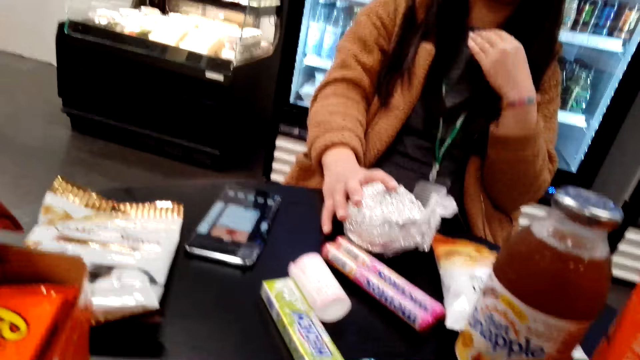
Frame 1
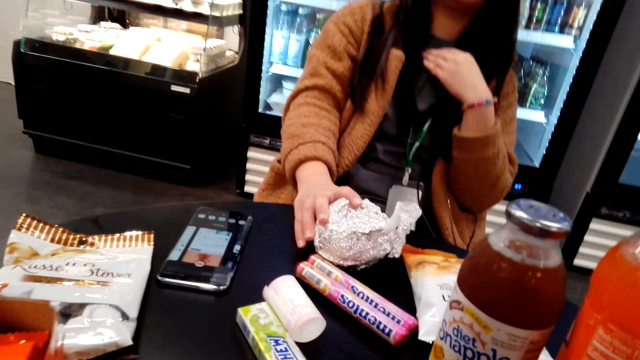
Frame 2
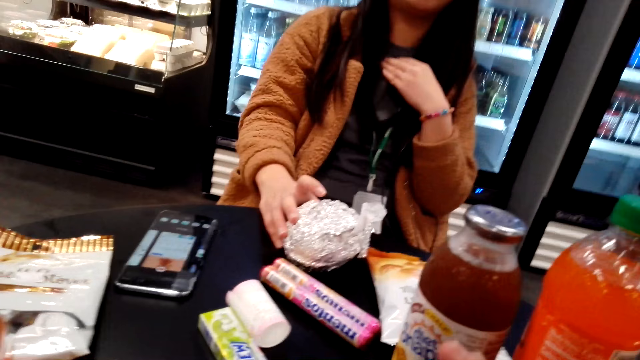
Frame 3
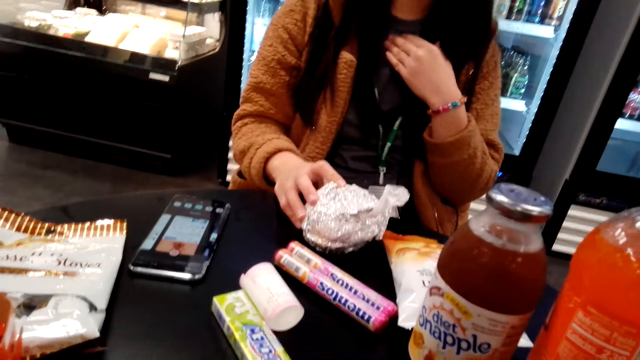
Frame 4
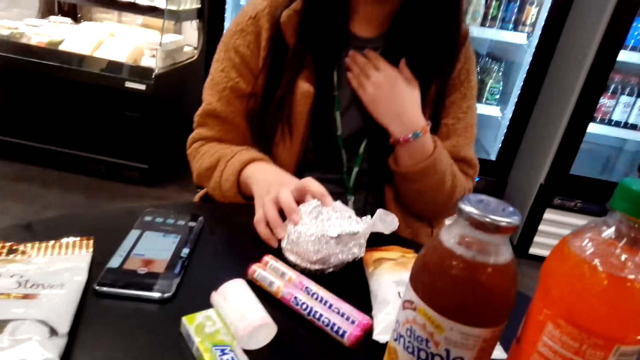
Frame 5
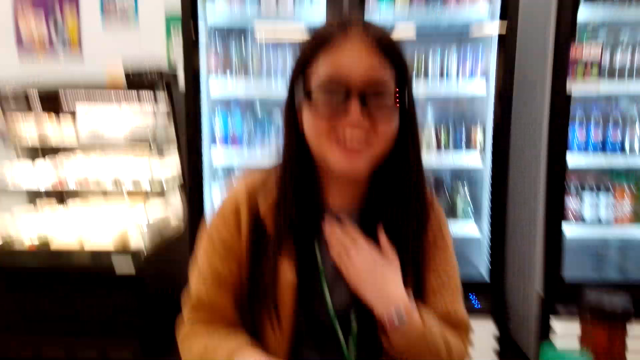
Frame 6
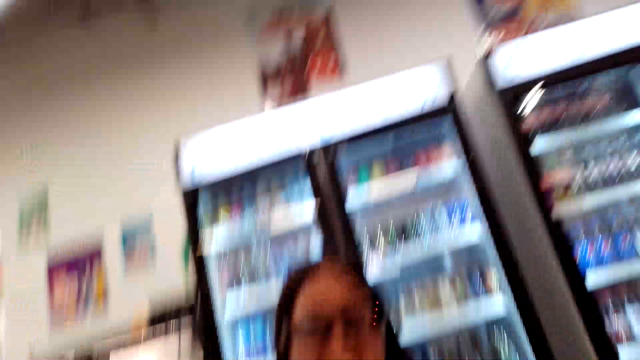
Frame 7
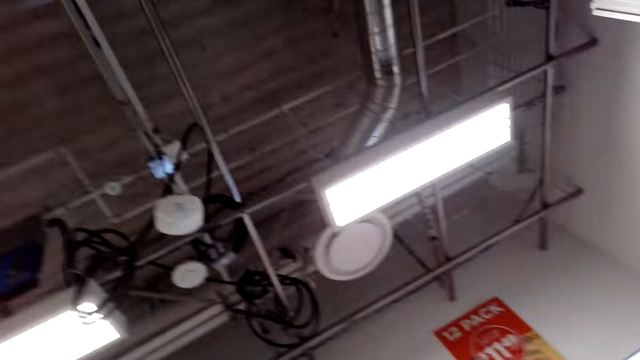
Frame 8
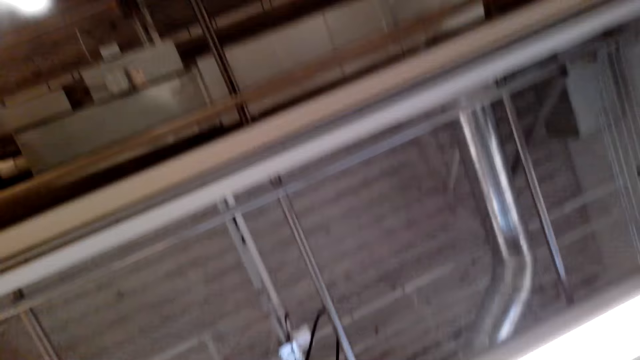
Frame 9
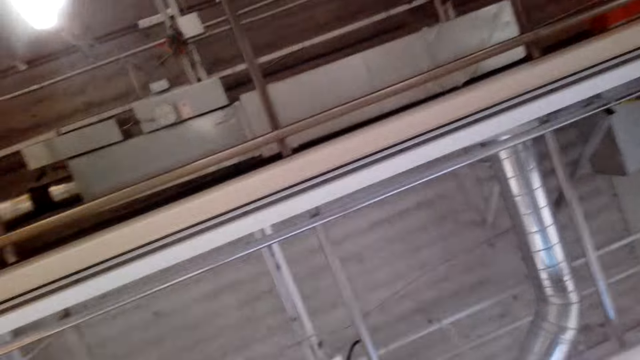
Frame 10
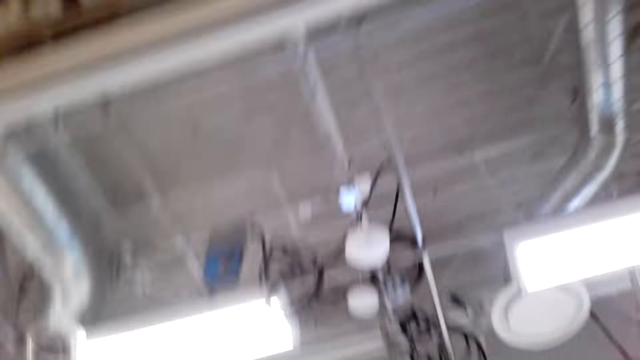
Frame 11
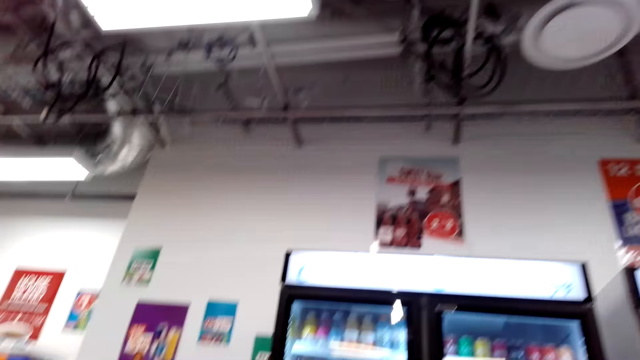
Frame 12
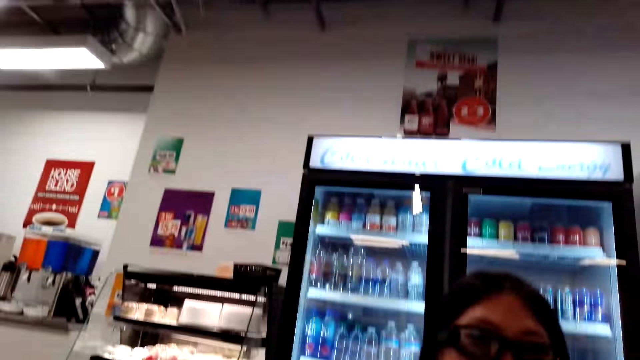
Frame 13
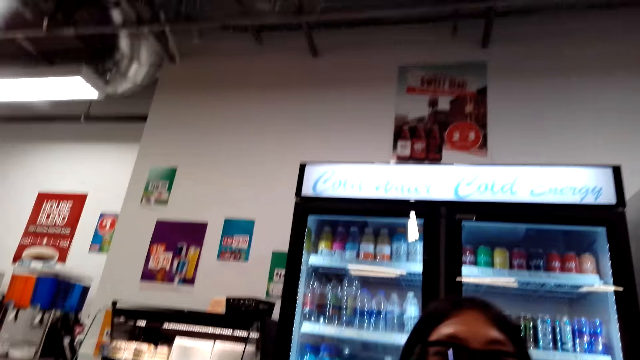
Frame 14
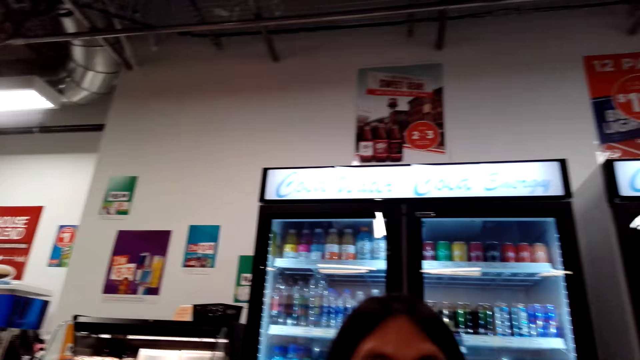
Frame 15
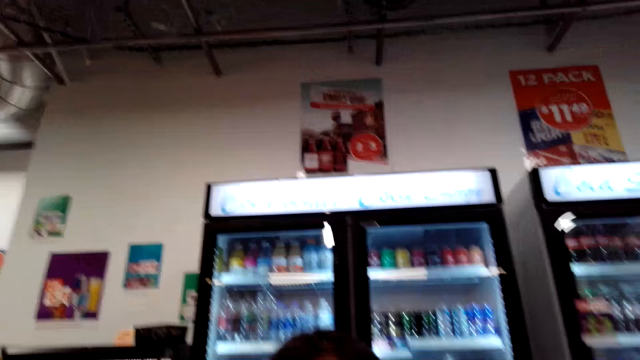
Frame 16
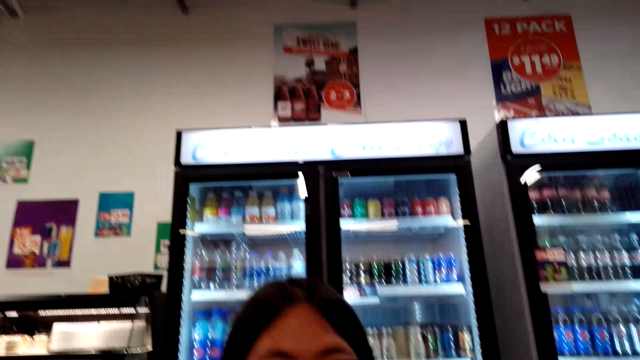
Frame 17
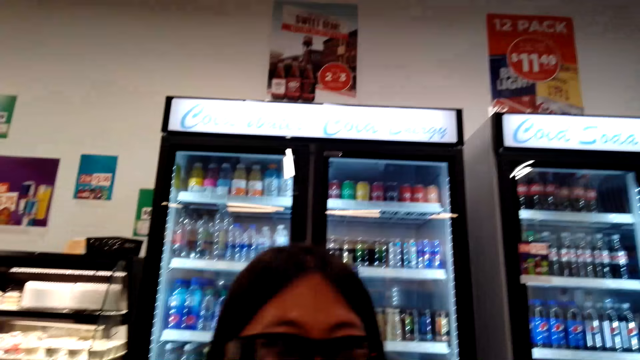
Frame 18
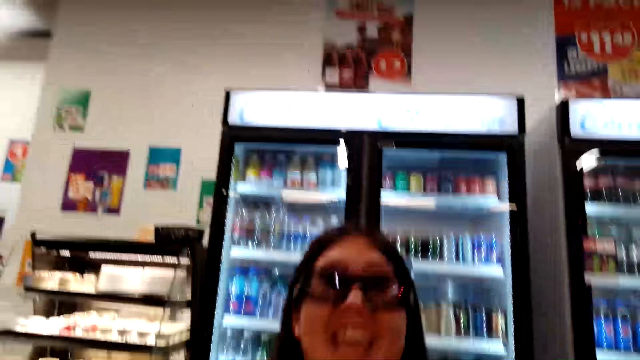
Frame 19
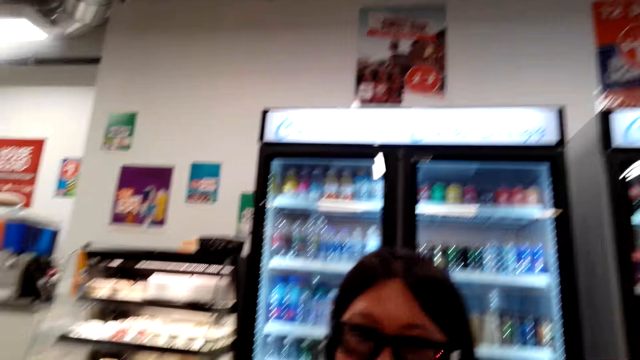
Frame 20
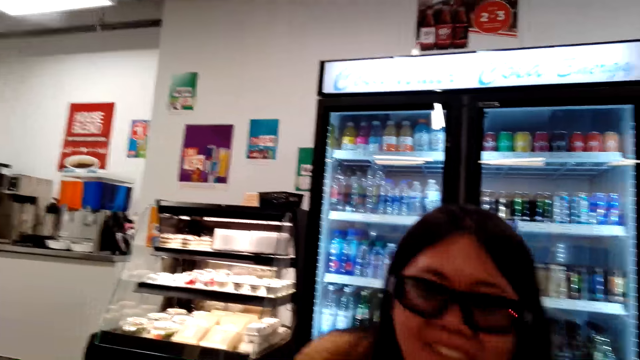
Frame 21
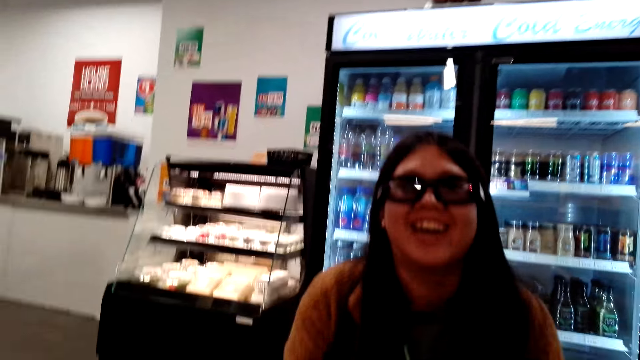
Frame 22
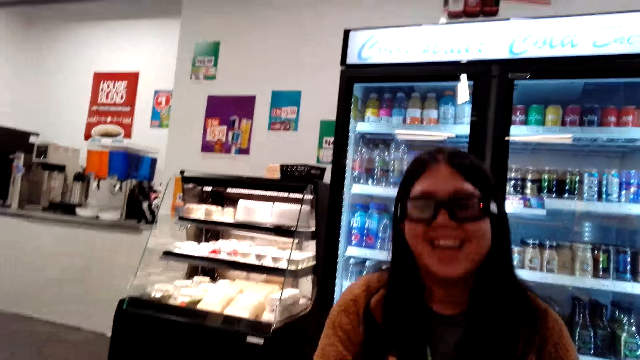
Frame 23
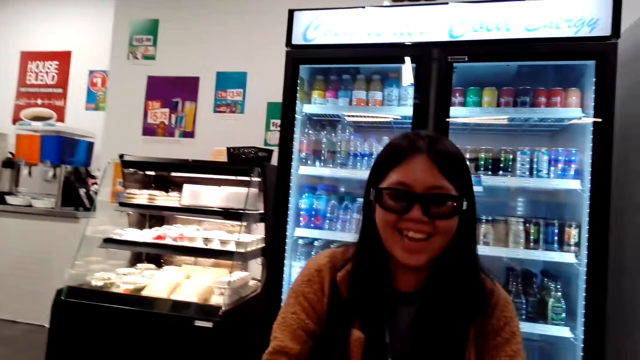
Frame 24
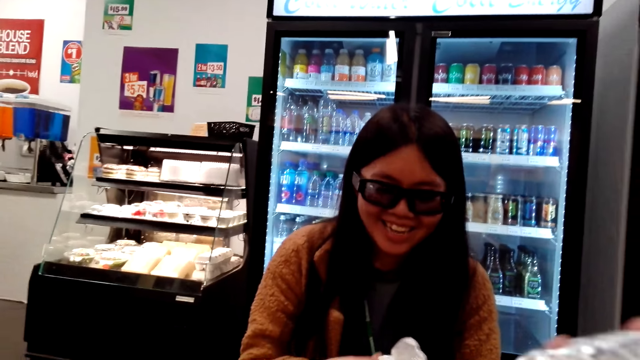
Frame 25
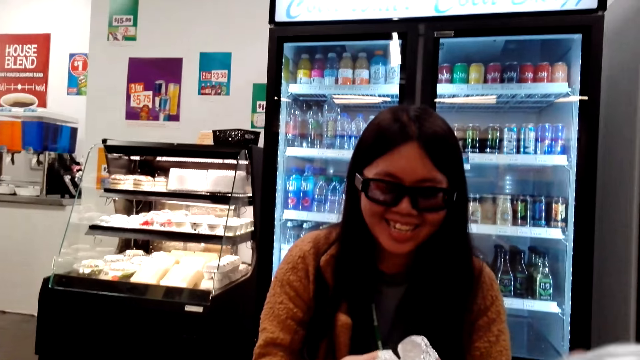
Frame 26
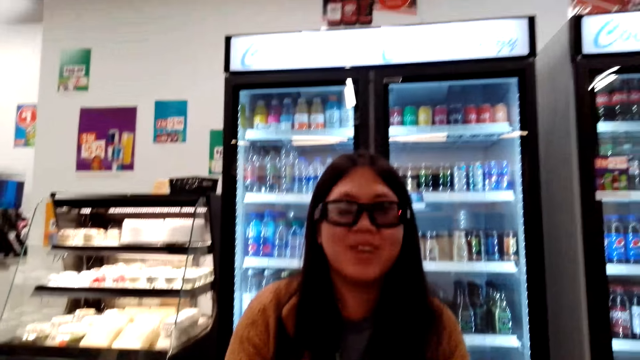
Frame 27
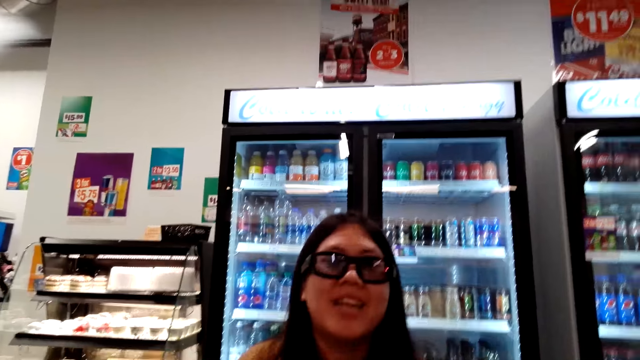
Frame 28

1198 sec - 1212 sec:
The camera wearer puts the sandwich down. They talk to the woman. The woman puts down something. The camera wearer looks around the store. They talk to the woman.

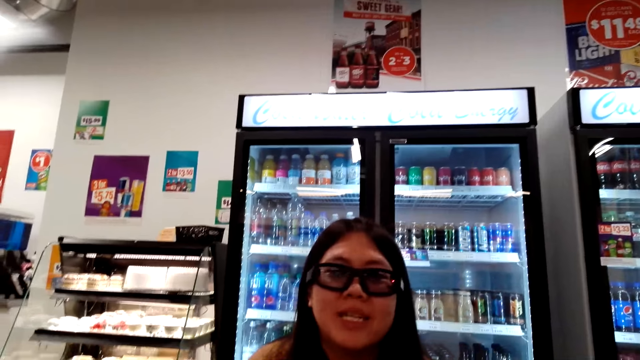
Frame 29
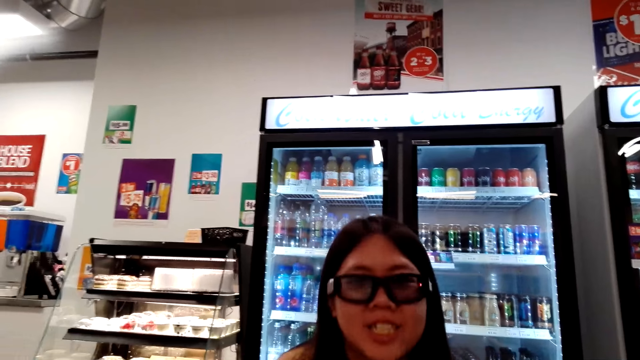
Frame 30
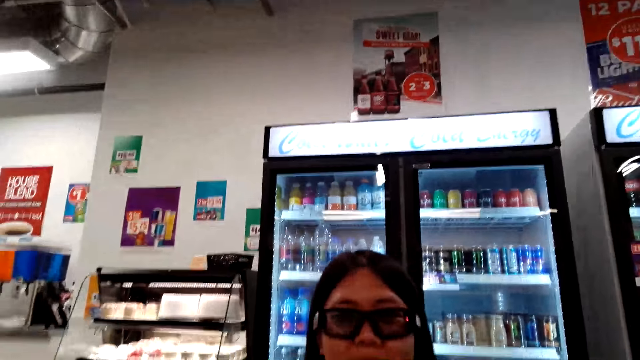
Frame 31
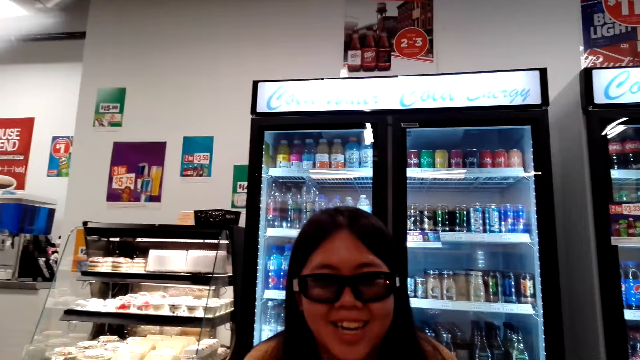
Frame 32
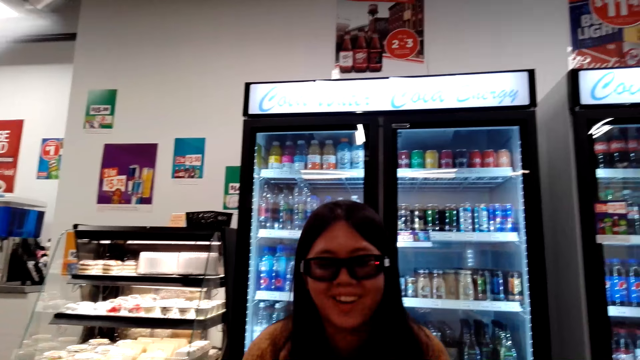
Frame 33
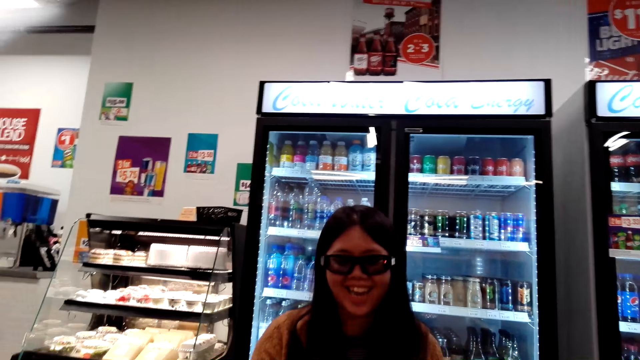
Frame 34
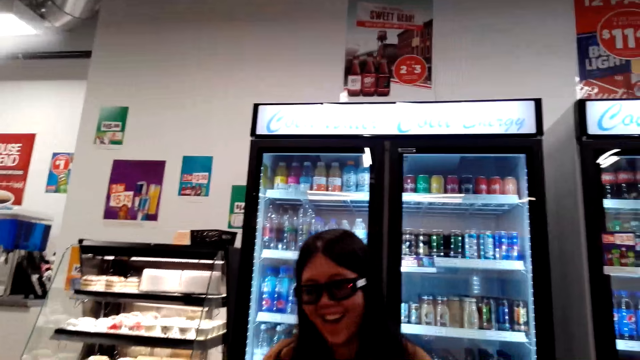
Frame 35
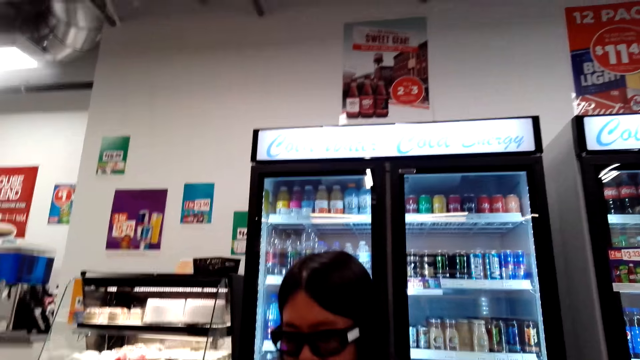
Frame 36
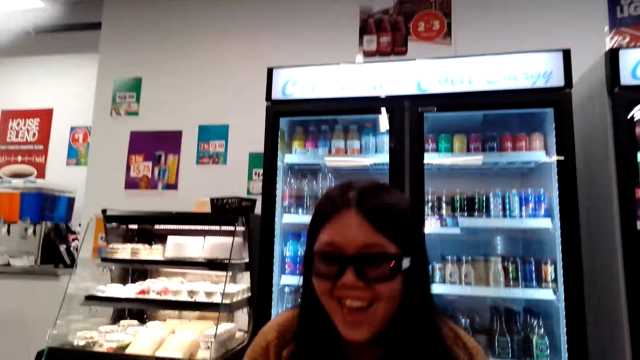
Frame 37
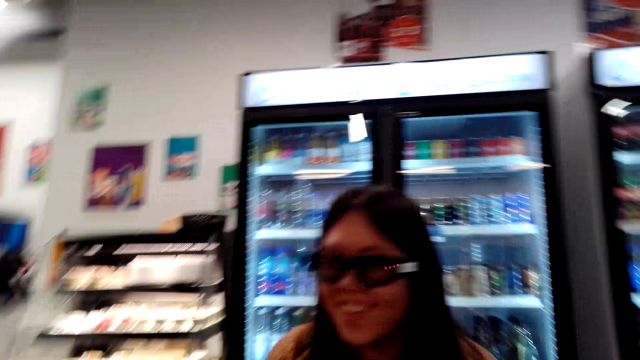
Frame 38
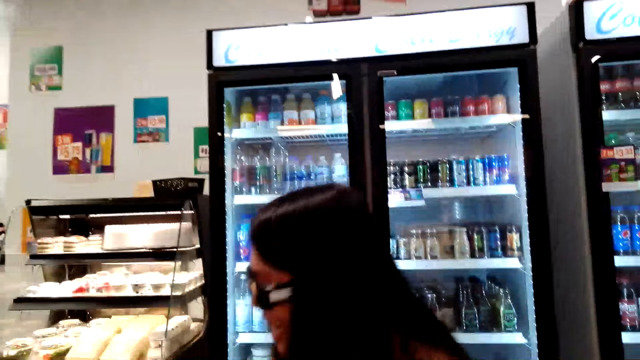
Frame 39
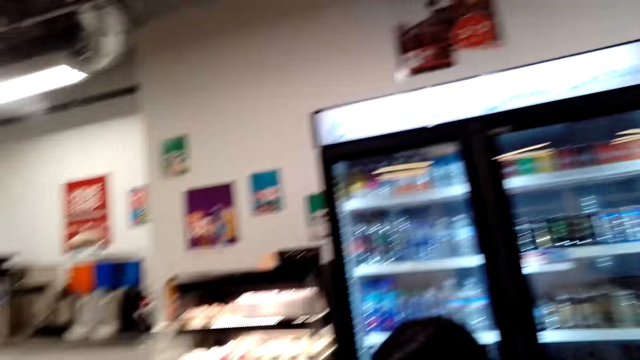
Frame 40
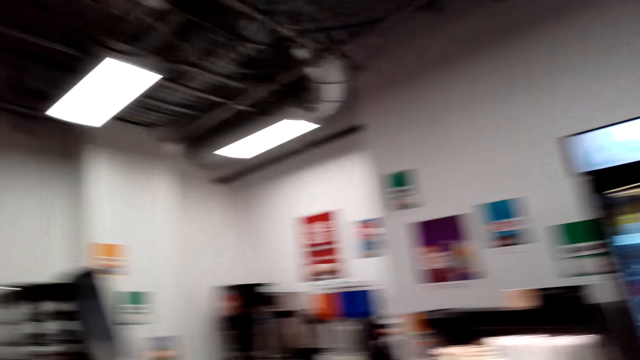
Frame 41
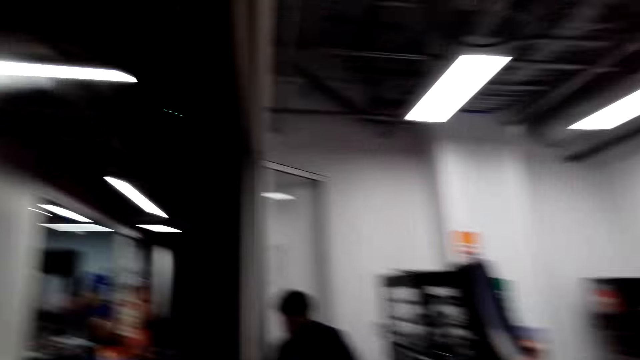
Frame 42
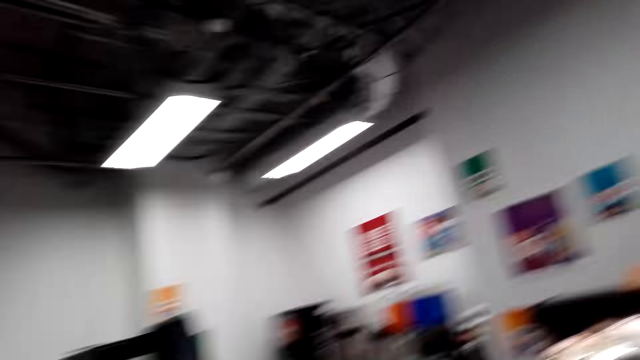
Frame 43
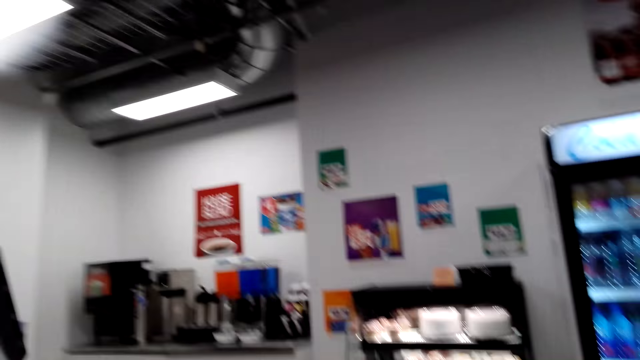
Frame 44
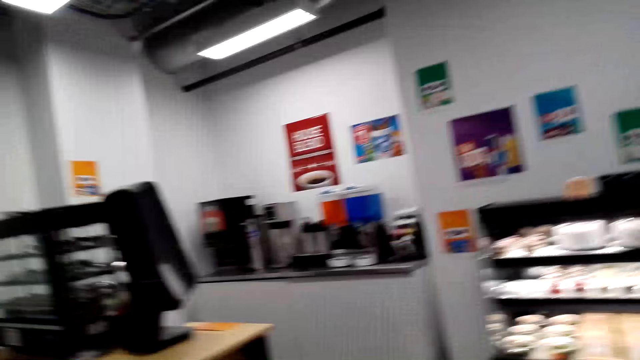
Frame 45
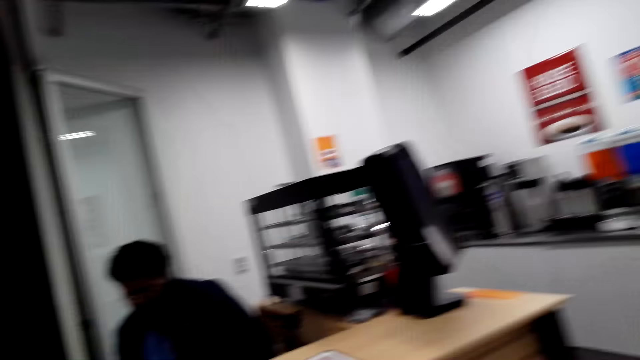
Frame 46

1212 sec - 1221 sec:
The camera wearer looks around.
